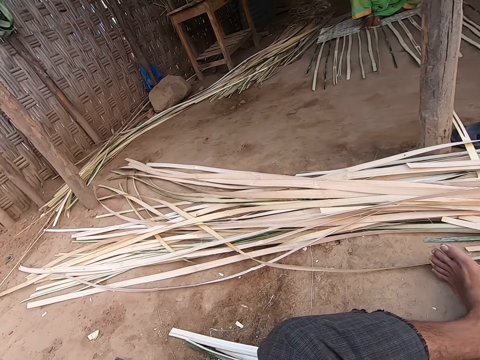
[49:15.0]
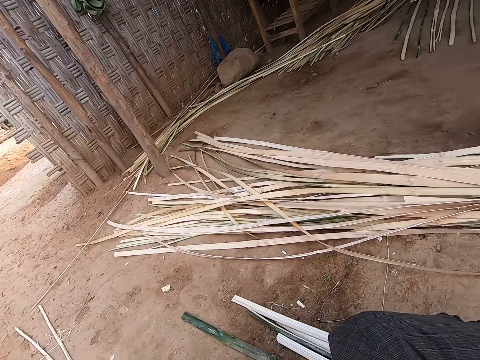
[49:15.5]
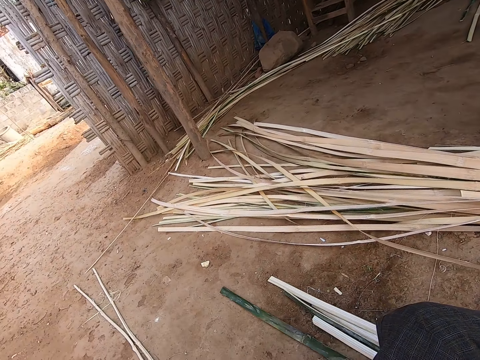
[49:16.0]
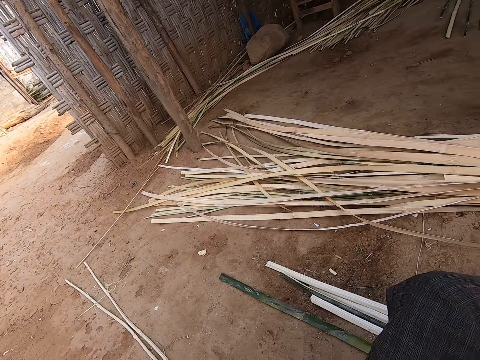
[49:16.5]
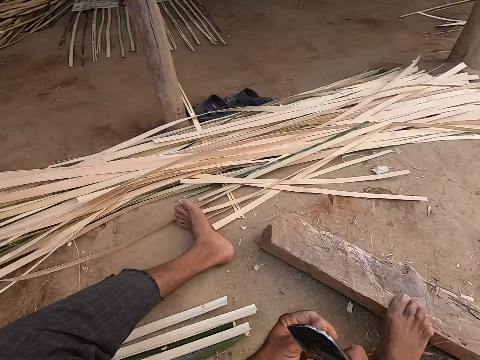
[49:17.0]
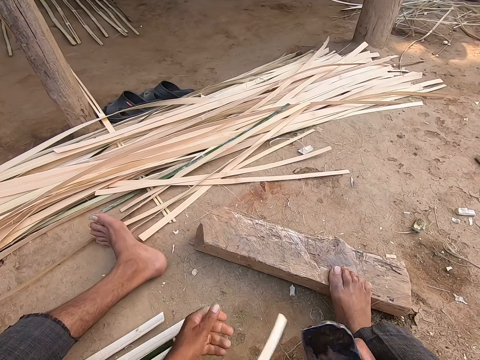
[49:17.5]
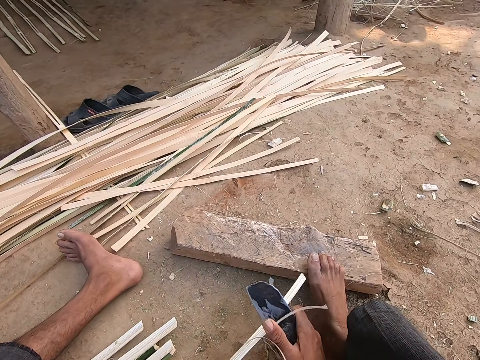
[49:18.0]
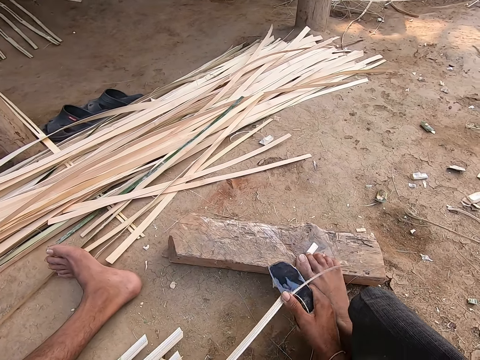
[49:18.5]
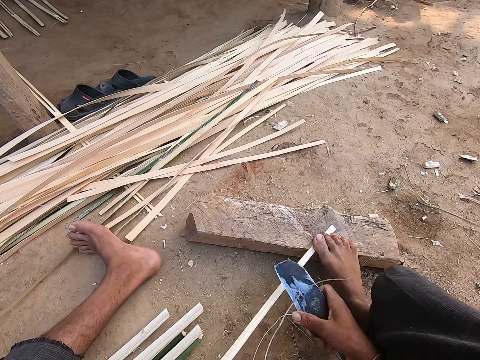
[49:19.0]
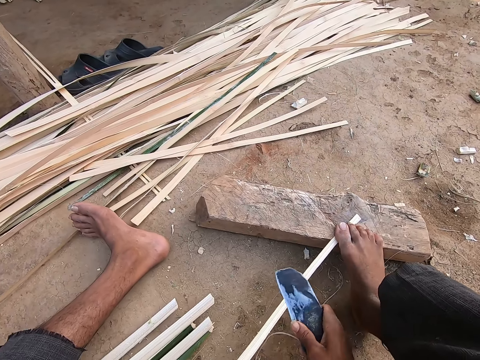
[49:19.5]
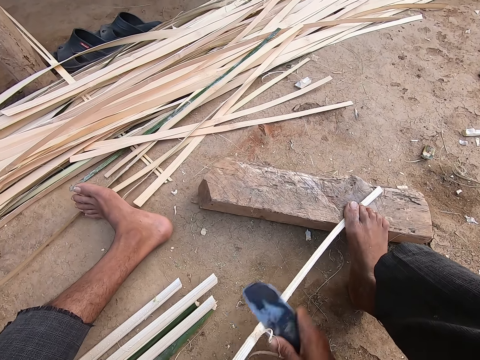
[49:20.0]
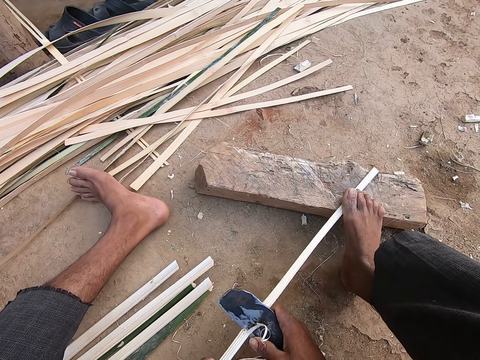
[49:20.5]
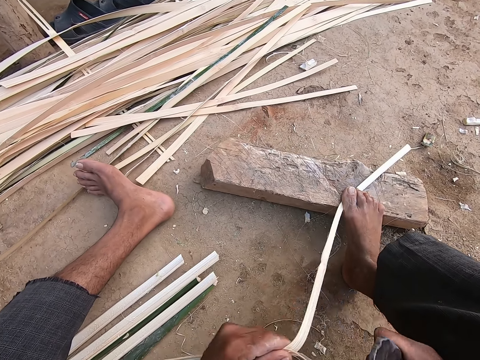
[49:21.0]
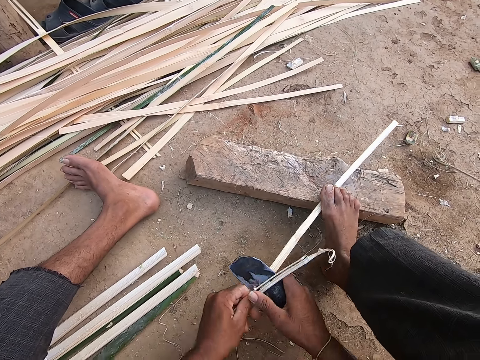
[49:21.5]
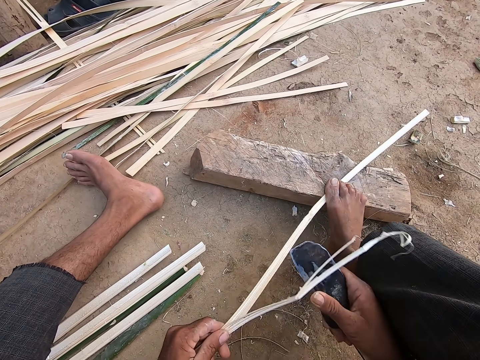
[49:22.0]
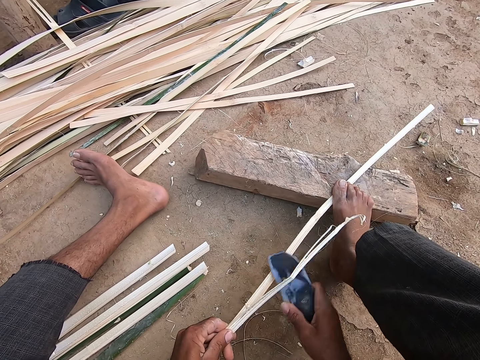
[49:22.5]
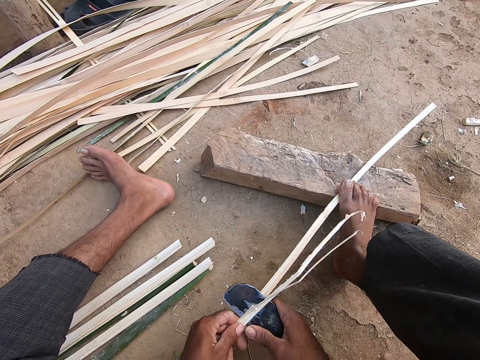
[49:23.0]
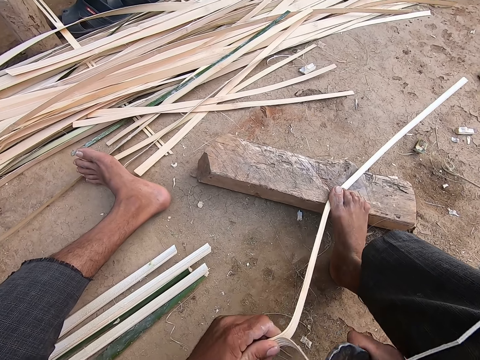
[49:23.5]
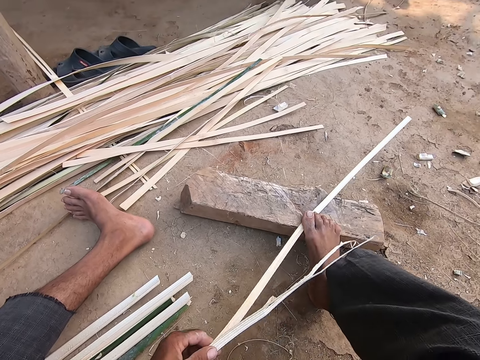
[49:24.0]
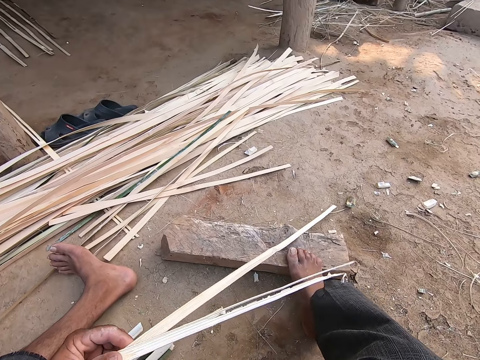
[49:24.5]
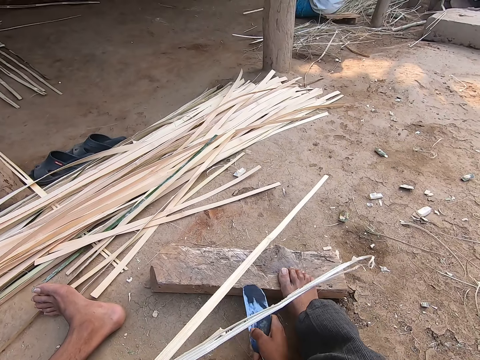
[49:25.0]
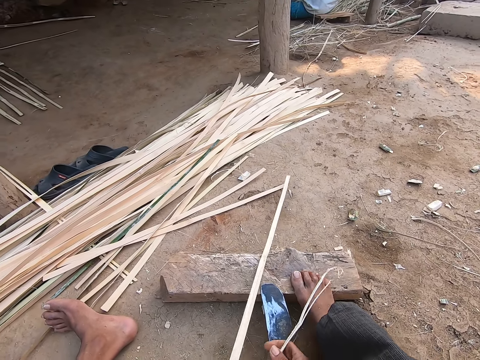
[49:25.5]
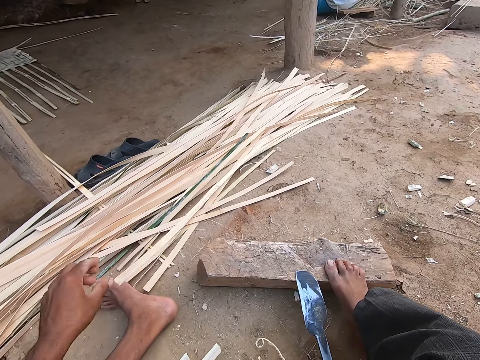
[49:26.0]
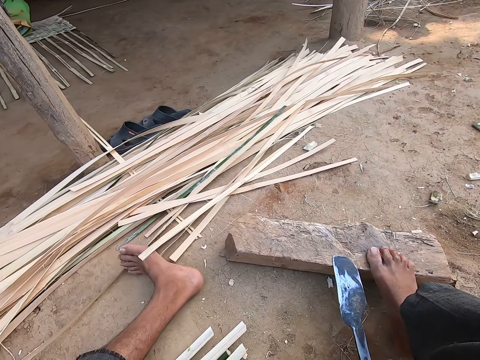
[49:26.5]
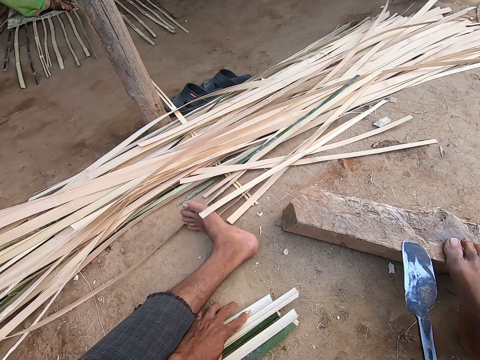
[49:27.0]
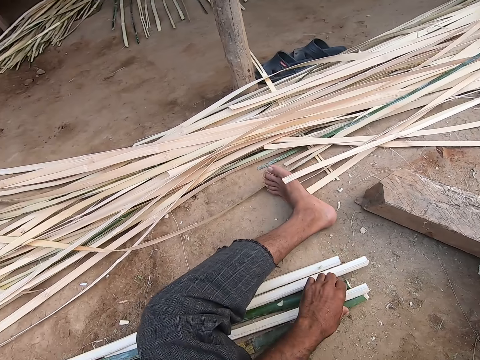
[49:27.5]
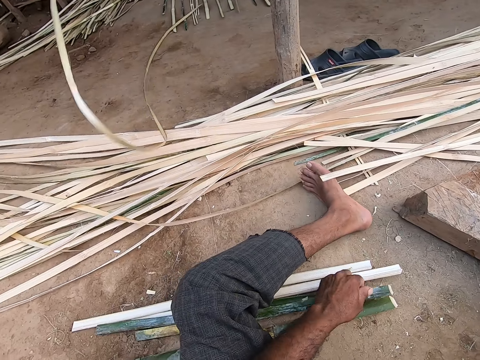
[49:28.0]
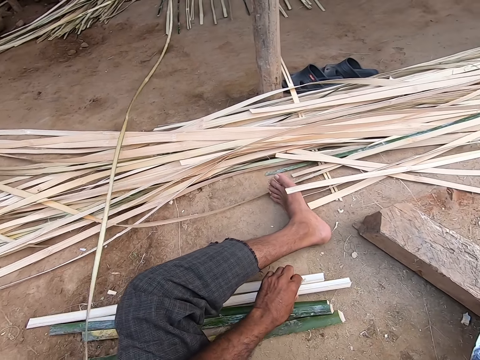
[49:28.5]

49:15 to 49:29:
The camera wearer splits the bamboo strip or stick in his left hand with the knife in his right hand. He places the knife against the piece of wood with his right hand. He drops the bamboo strip on the ground with his left hand. He adjusts the bamboo strips on the ground with his left hand. He holds the sticks.

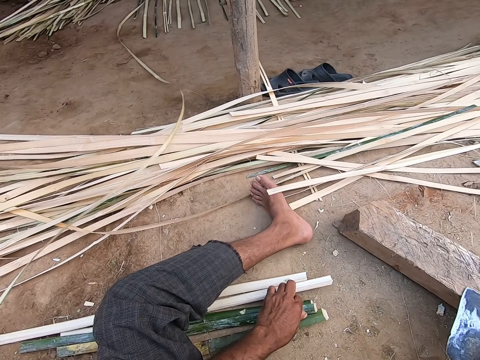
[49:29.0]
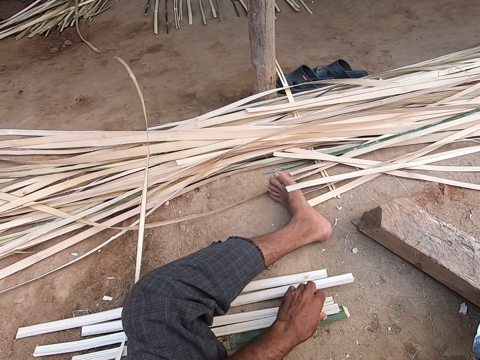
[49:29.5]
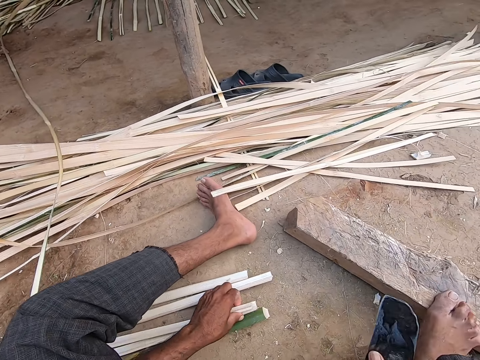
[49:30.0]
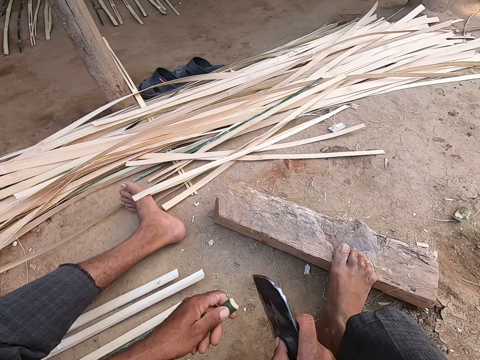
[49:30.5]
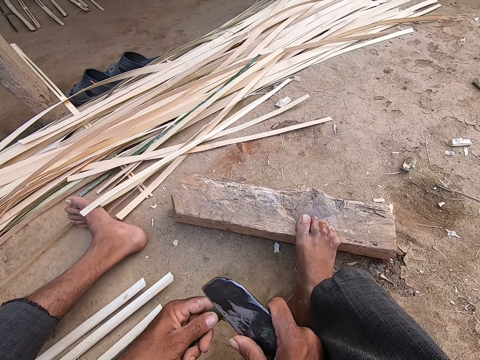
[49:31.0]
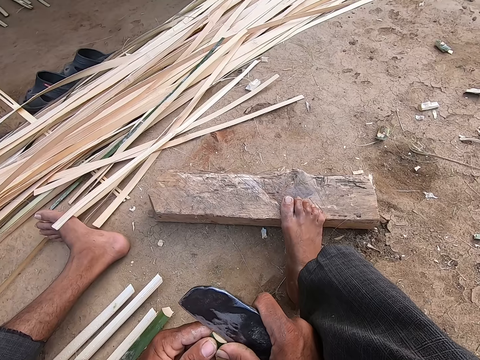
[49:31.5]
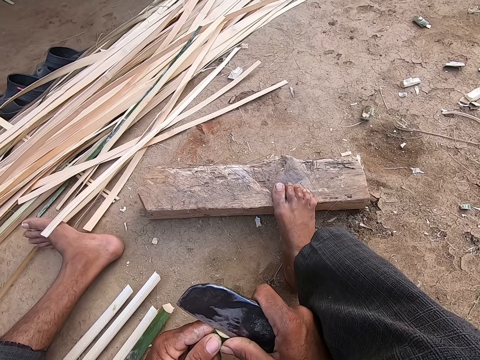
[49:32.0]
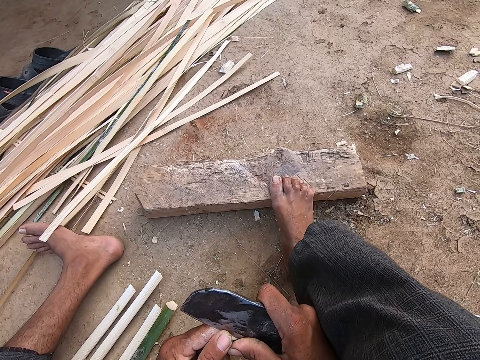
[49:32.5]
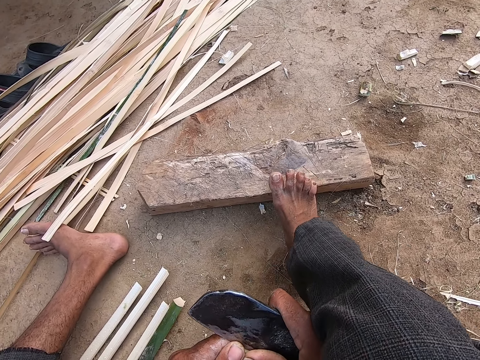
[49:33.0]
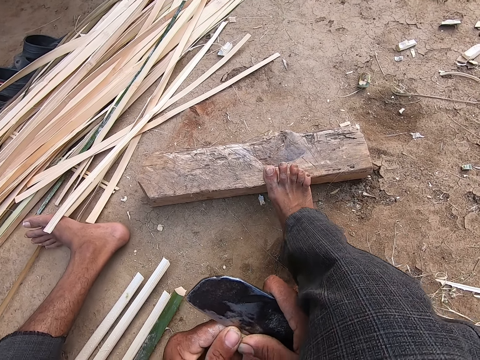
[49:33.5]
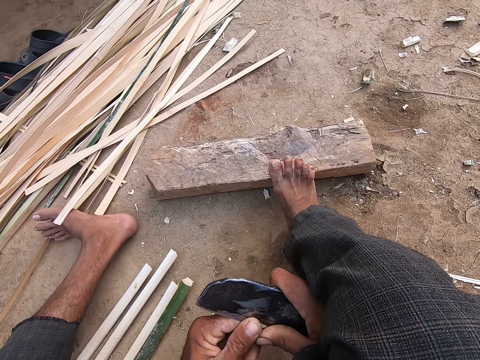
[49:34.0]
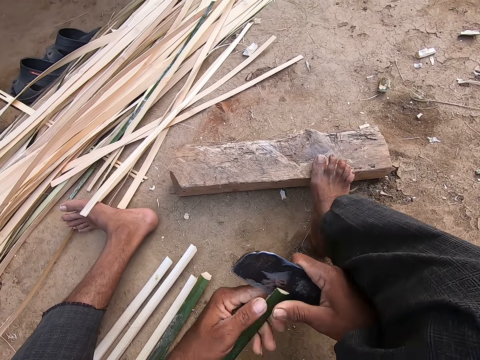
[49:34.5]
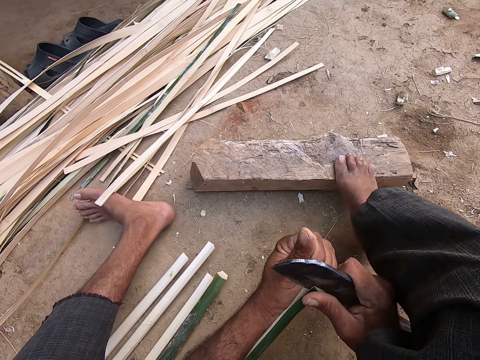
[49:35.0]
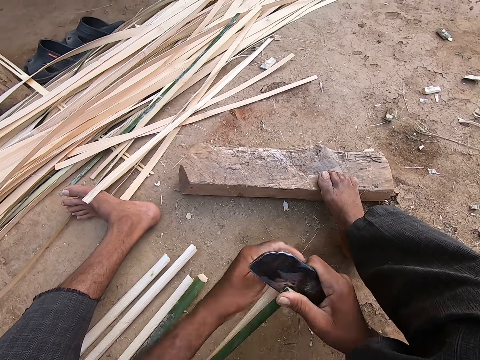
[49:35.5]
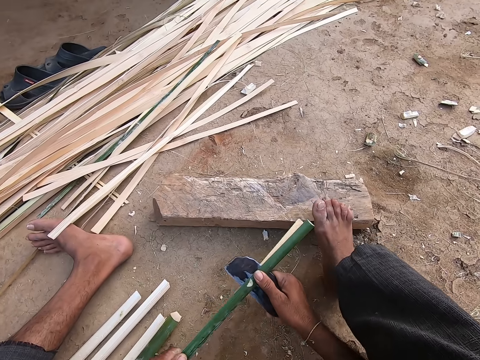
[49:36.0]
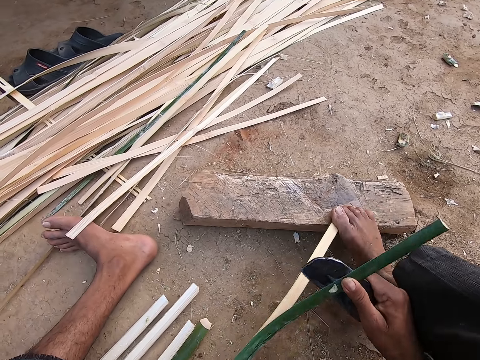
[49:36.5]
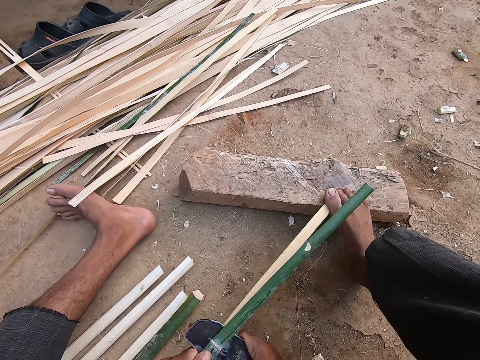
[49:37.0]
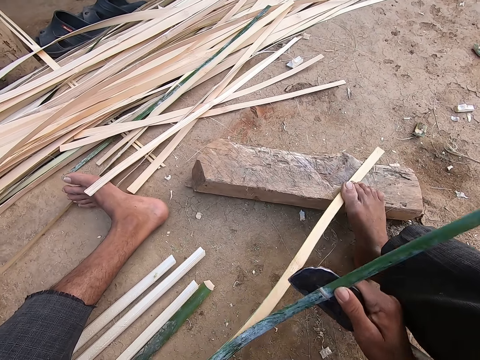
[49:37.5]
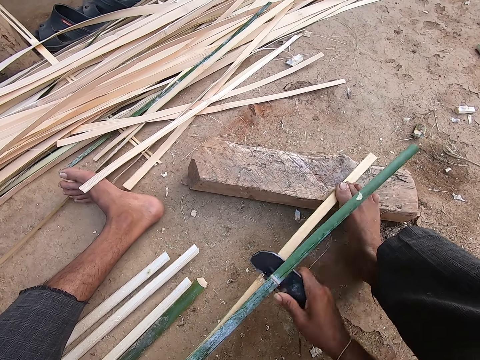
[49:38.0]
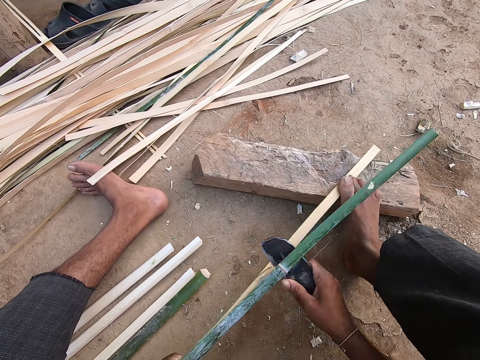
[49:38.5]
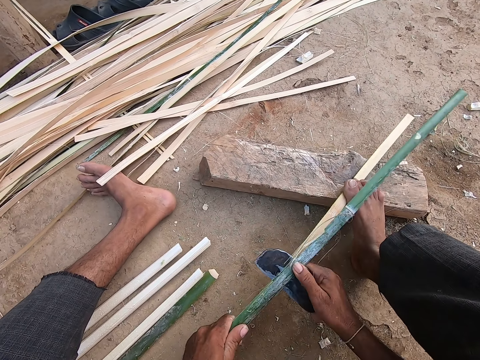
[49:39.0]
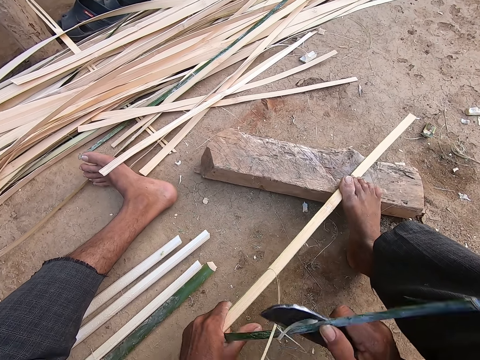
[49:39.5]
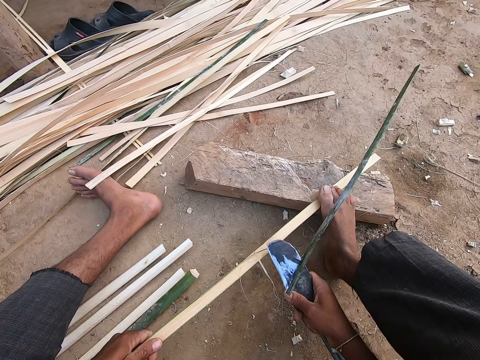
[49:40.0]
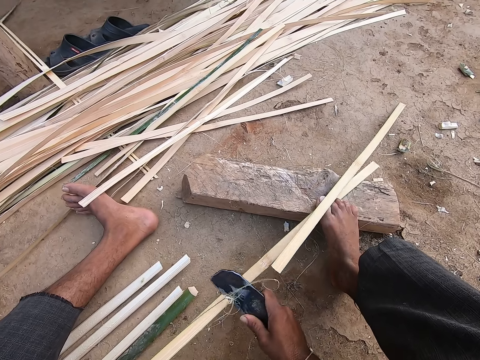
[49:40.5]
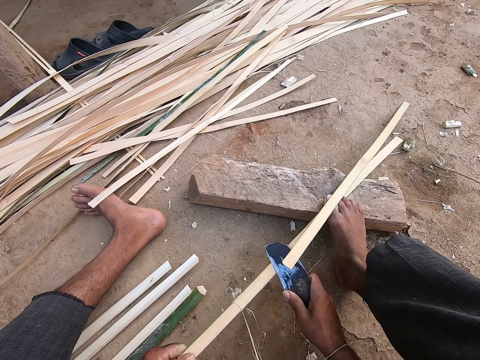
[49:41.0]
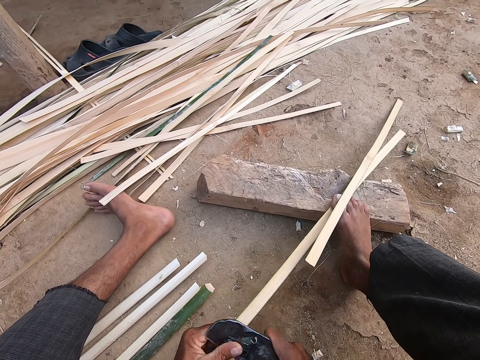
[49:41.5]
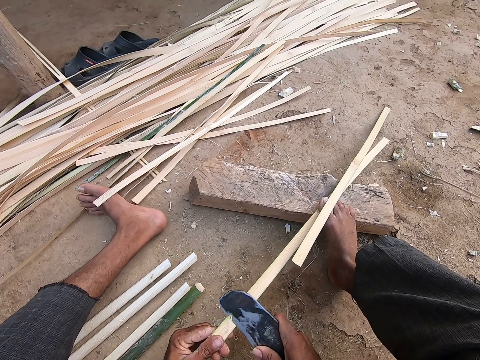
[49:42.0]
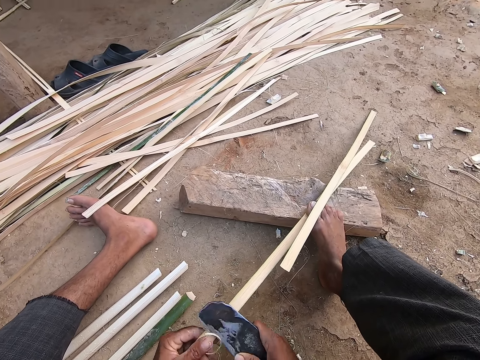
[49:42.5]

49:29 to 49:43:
The camera wearer picks up a bamboo strip or stick from the ground with his left hand. He splits the bamboo strip in his left hand with the knife in his right hand. He scrapes the bamboo strip on the piece of wood with the knife in his right hand. He puts the stick on his leg.
